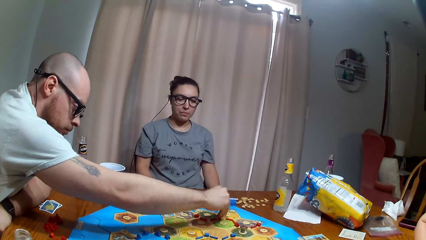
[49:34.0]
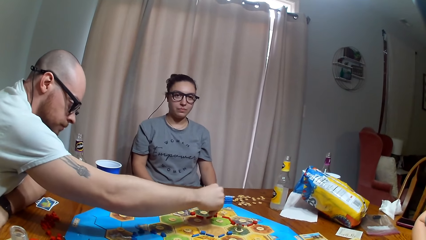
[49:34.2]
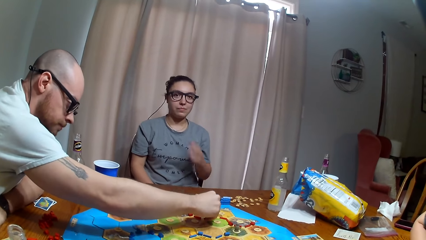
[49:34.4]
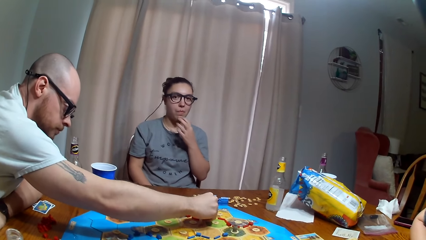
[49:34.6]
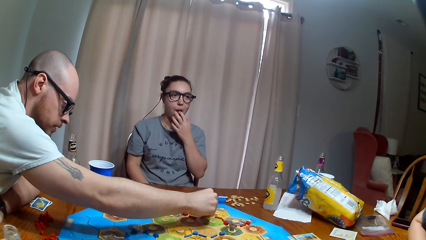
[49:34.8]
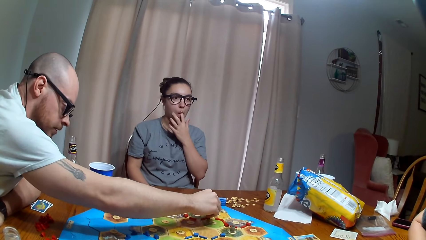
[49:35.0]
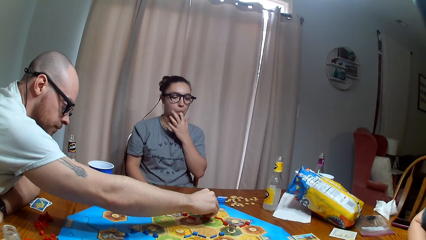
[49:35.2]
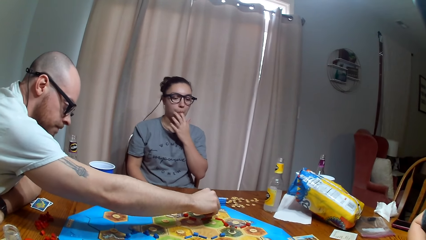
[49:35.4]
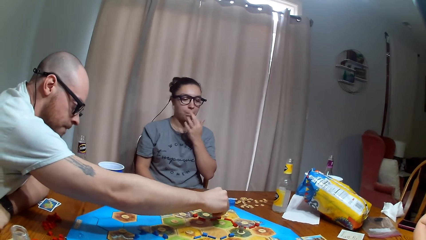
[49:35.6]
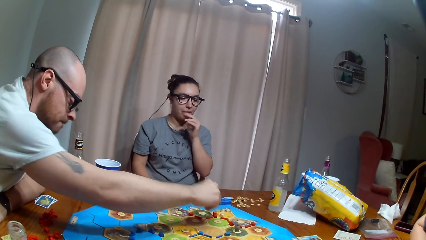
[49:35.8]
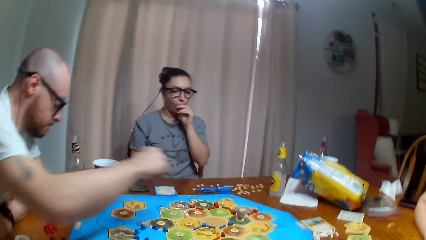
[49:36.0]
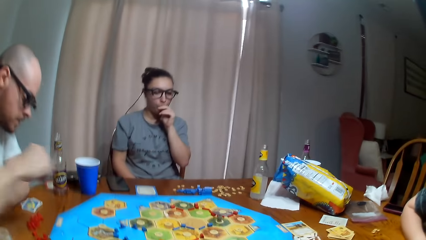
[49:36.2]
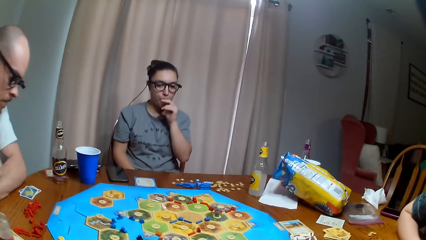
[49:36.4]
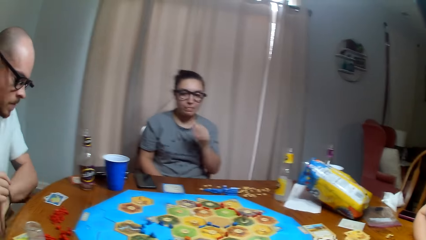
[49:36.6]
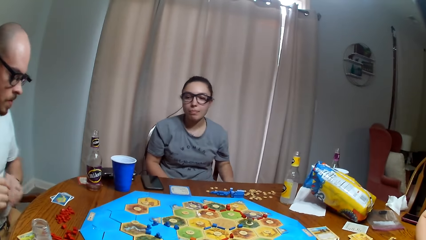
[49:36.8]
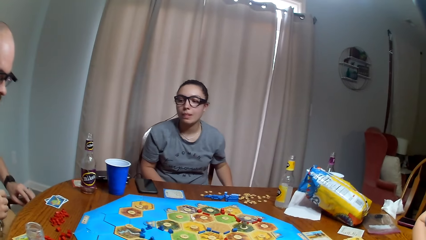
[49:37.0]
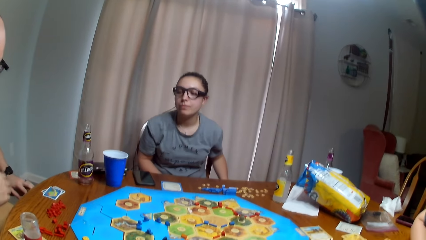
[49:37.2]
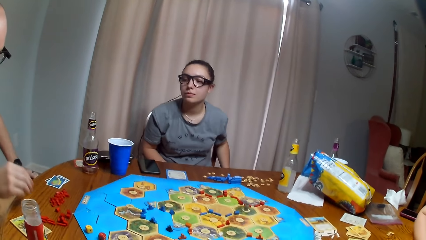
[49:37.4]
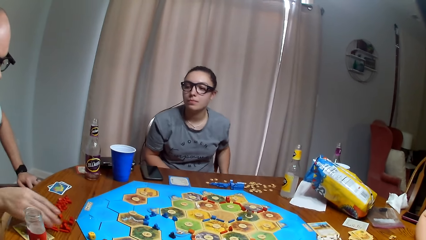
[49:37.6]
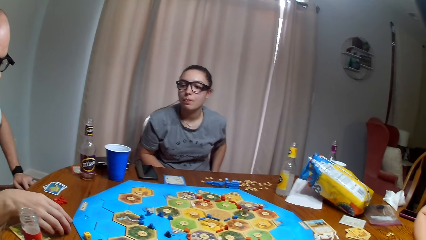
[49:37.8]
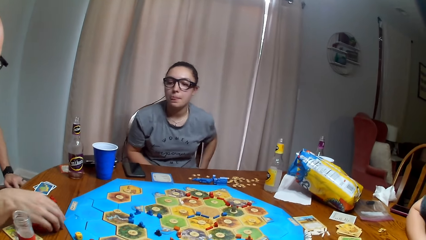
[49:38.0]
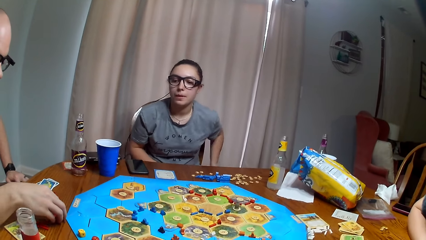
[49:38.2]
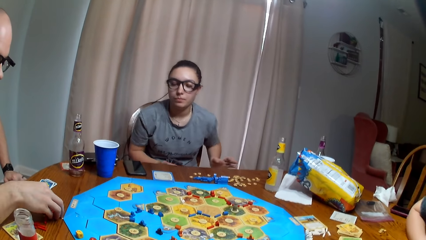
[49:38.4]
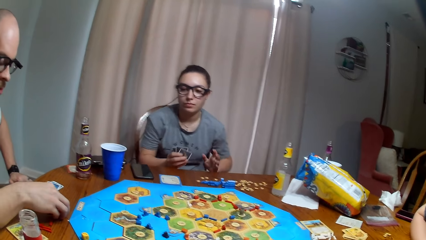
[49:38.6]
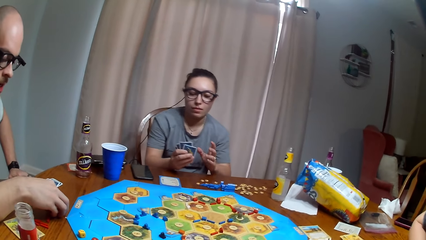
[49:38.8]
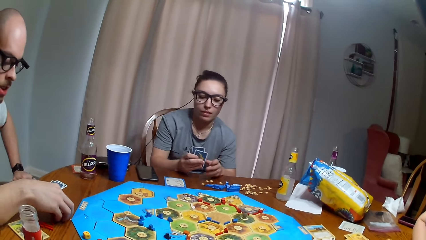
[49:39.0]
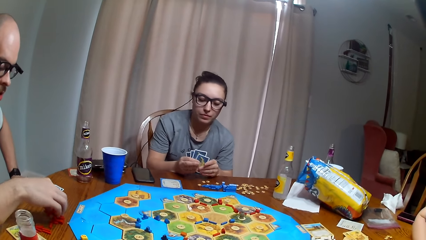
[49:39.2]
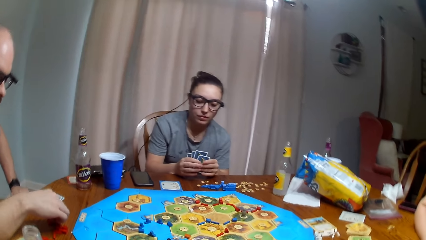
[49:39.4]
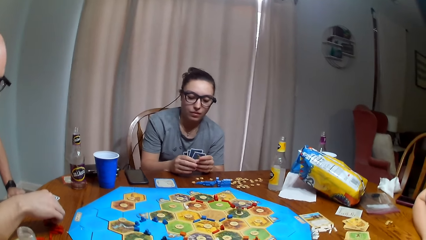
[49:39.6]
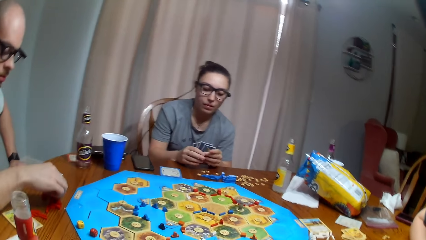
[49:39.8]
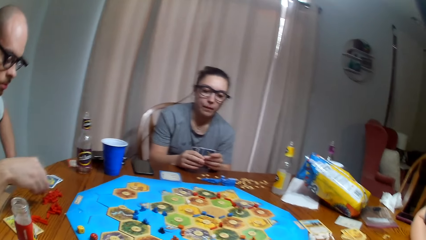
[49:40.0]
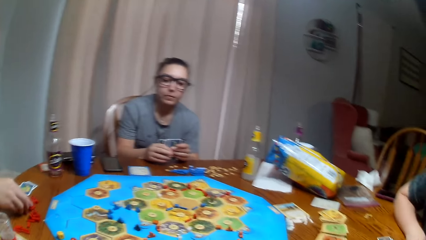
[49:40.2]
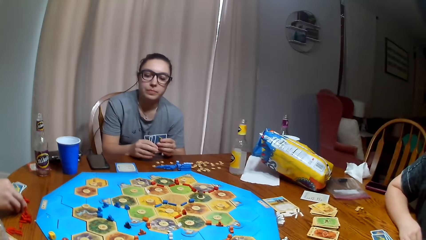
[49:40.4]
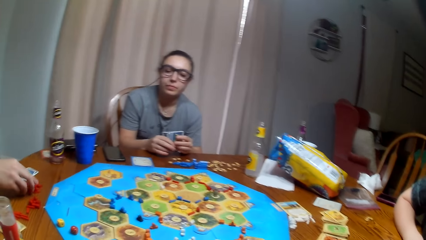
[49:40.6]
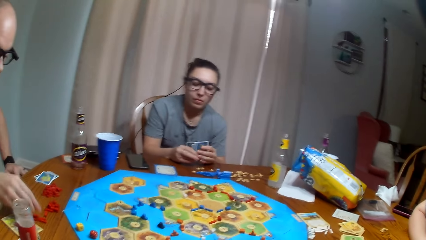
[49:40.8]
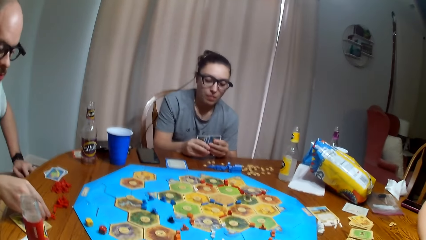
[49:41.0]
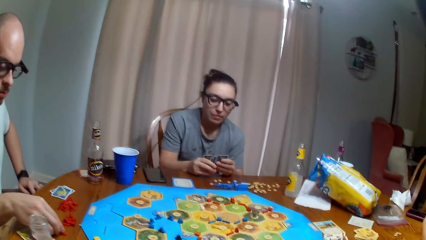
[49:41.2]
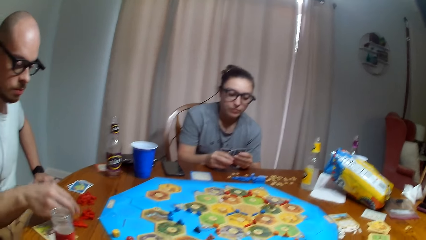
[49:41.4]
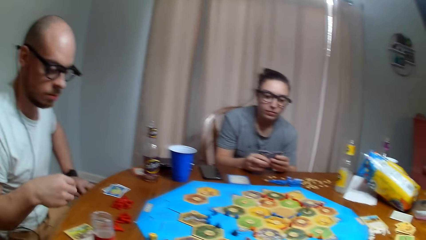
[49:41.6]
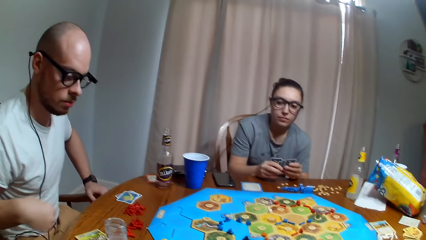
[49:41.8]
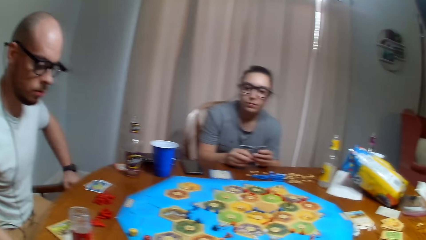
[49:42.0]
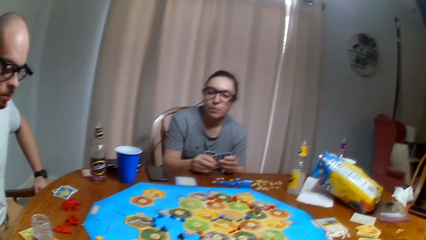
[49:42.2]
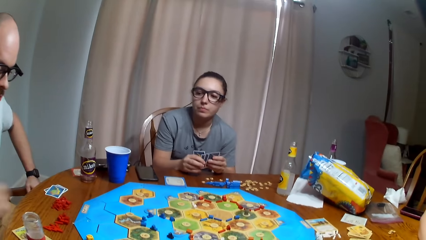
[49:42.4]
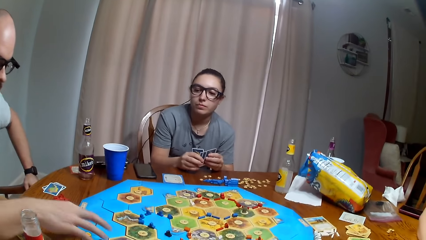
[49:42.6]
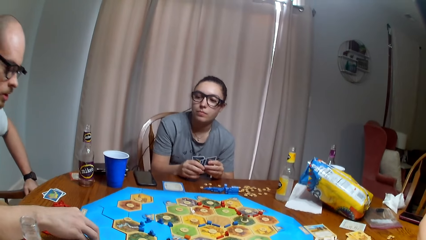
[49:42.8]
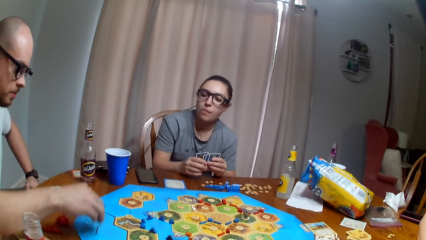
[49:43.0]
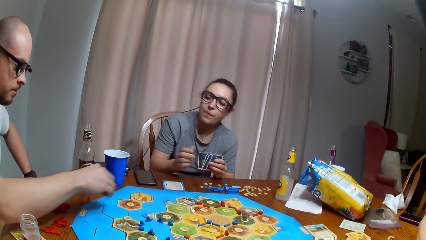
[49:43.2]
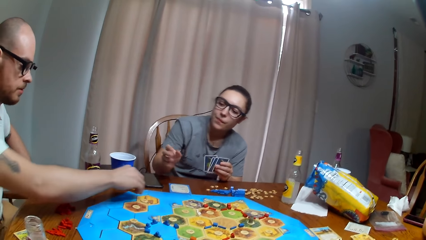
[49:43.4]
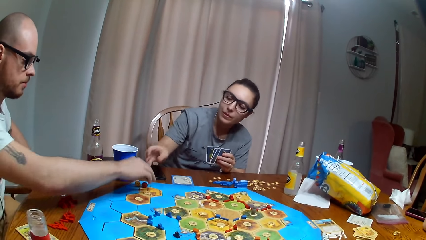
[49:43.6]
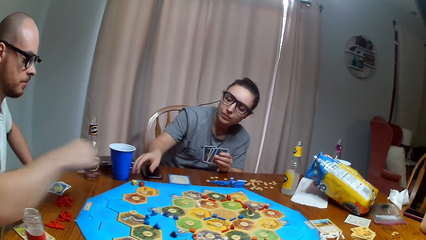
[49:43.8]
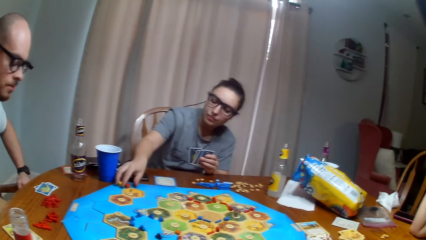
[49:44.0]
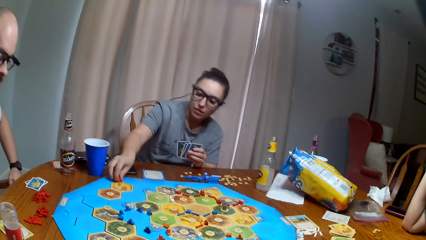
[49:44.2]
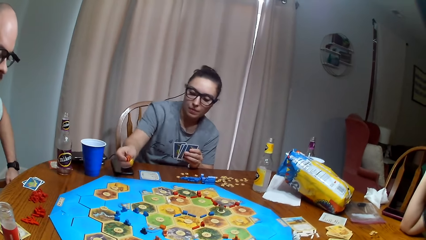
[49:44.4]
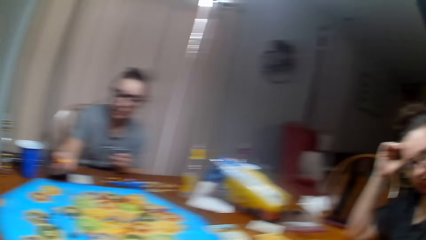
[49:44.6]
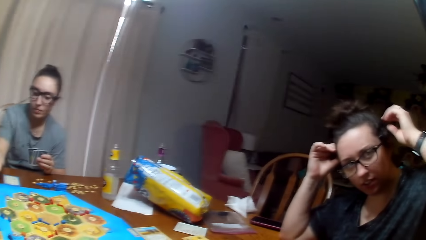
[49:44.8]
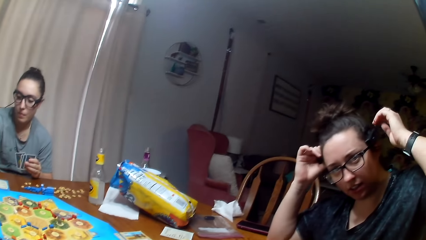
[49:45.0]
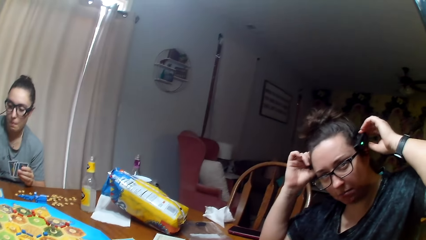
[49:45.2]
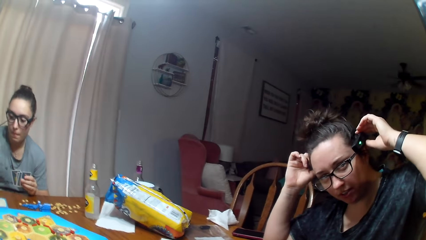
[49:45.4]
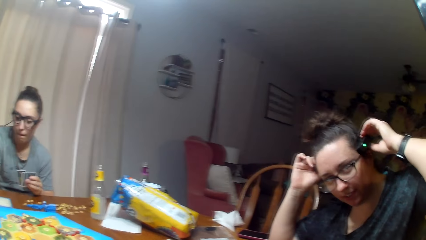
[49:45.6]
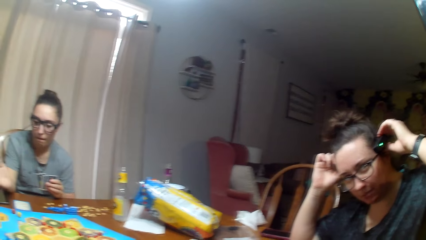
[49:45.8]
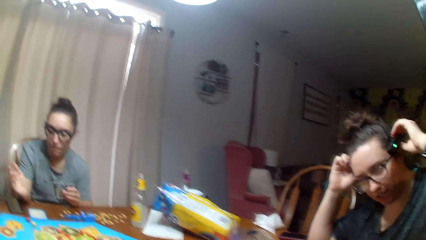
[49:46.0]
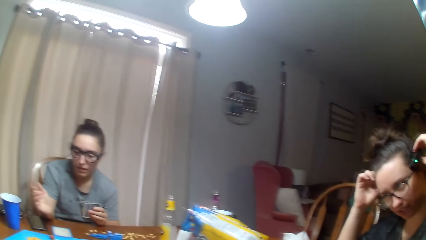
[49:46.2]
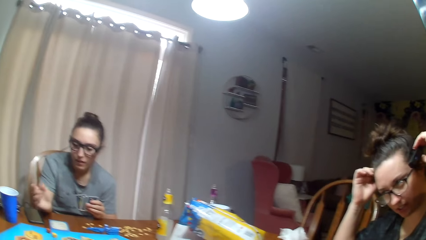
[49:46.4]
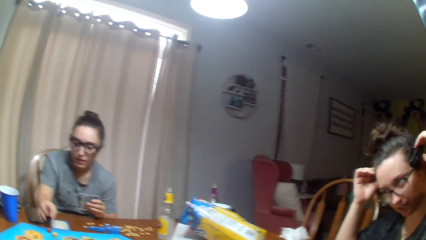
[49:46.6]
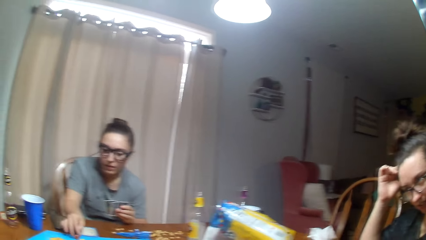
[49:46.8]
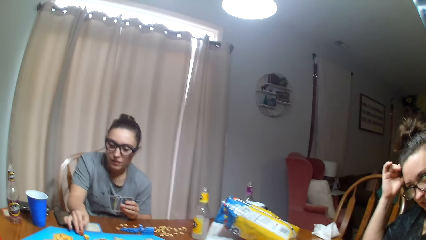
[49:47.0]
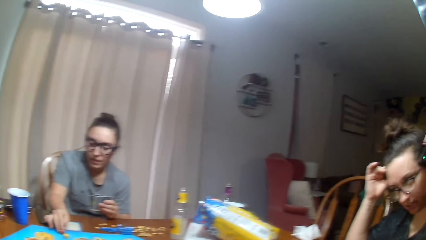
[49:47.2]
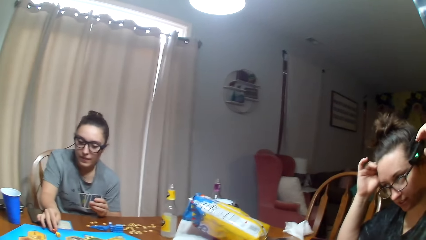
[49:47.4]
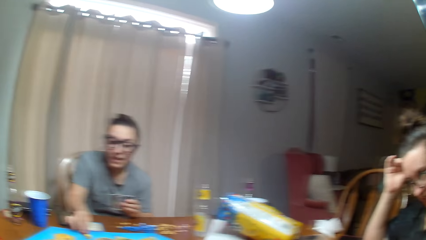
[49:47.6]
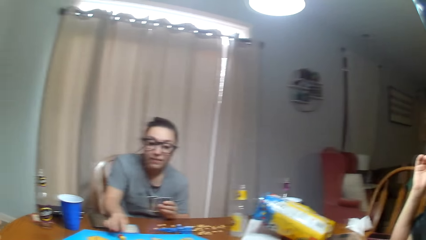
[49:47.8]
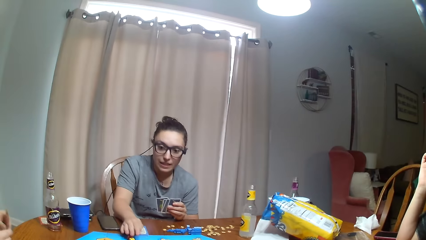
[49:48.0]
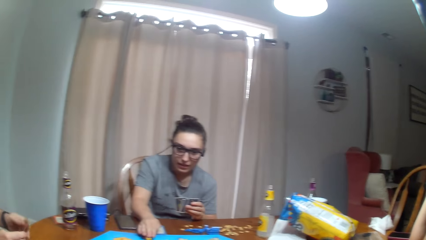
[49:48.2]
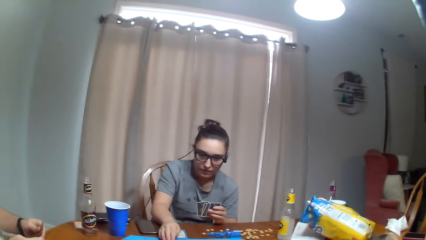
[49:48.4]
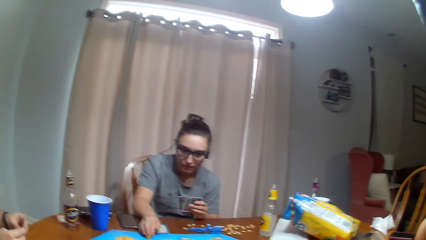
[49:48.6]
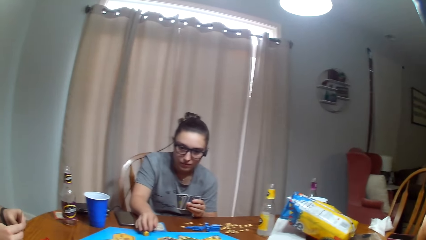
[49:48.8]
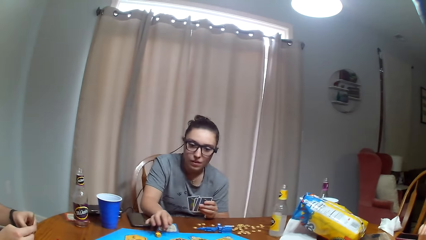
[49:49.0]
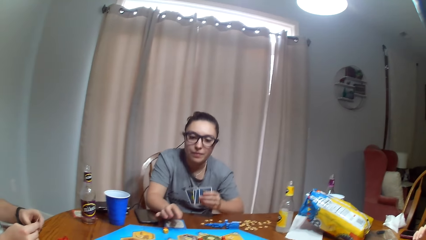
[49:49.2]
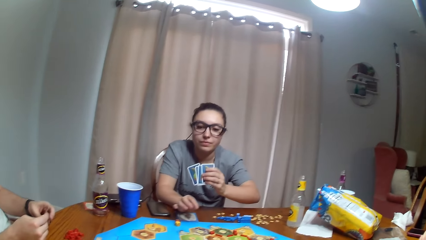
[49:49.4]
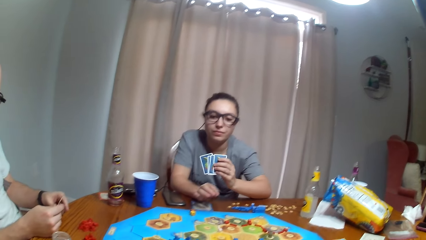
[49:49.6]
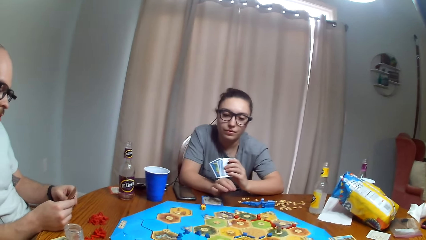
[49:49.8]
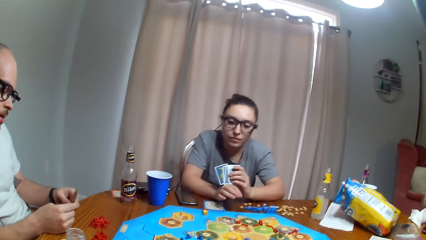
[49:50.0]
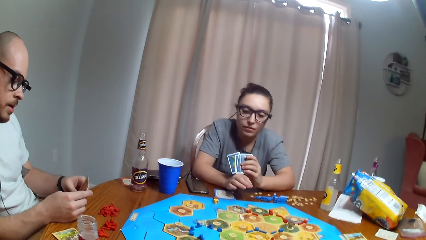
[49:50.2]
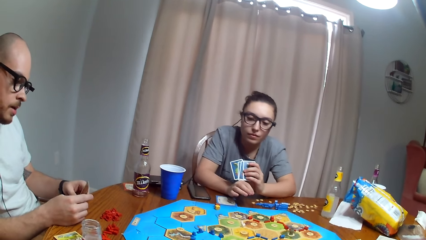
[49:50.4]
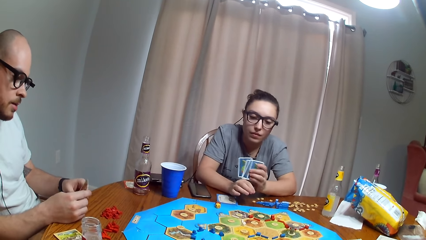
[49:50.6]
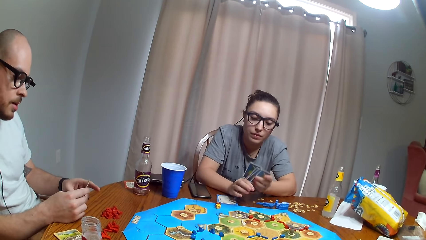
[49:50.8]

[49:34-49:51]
A man picks something. The man moves something. The man picks the dice and puts down the dice. The man gives a woman the dice. The woman picks the dice. A lady moves pieces on the board.
